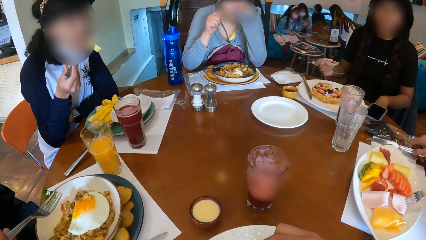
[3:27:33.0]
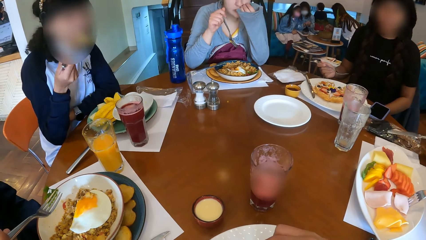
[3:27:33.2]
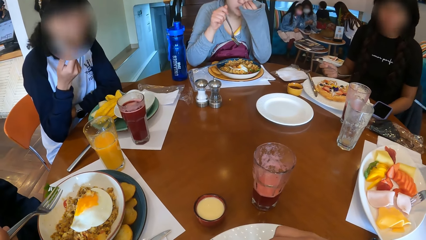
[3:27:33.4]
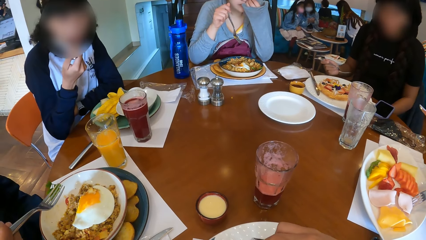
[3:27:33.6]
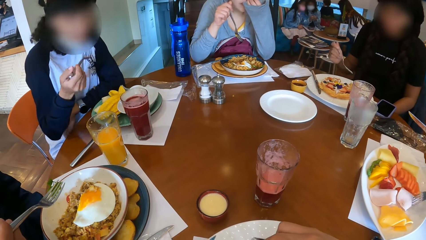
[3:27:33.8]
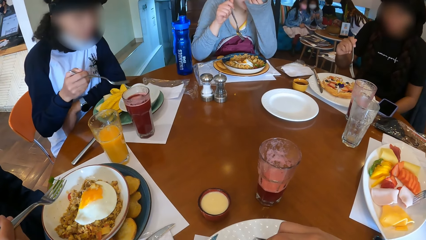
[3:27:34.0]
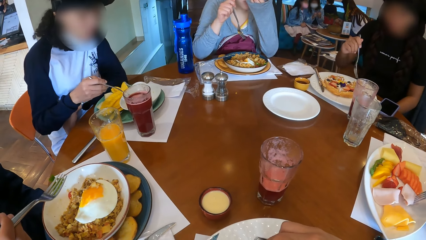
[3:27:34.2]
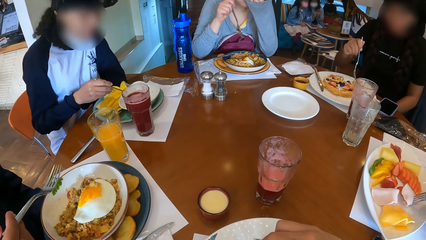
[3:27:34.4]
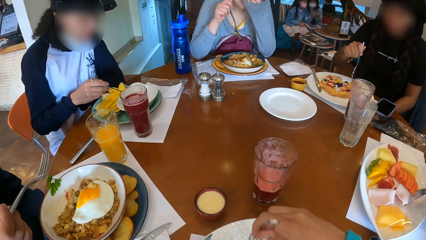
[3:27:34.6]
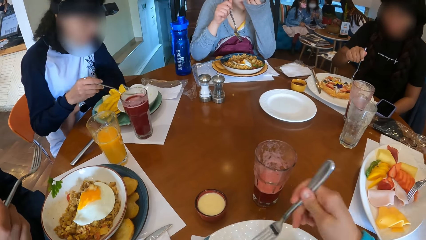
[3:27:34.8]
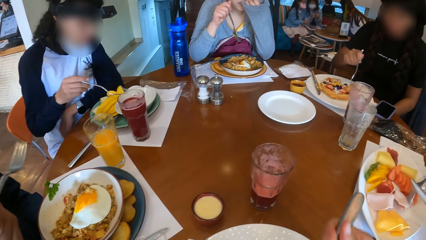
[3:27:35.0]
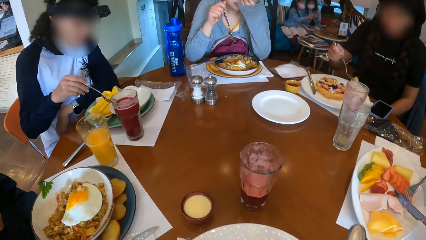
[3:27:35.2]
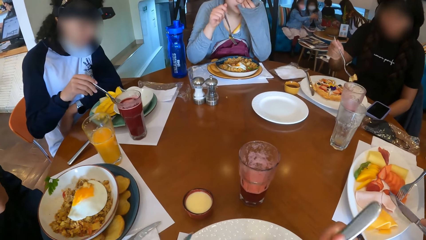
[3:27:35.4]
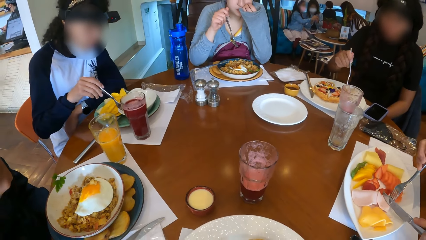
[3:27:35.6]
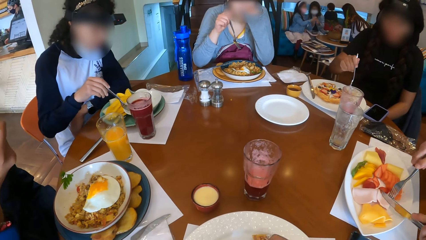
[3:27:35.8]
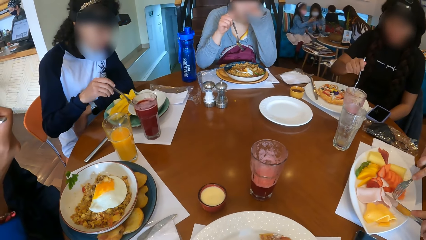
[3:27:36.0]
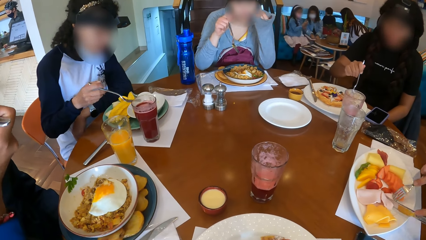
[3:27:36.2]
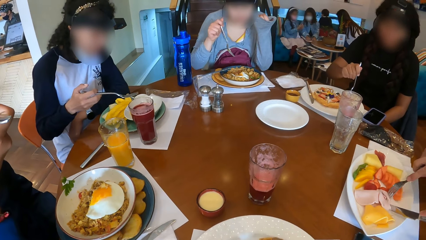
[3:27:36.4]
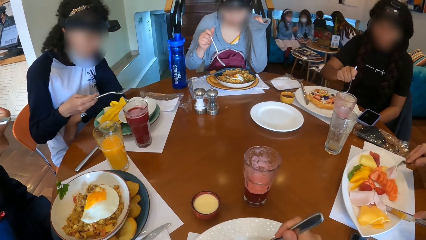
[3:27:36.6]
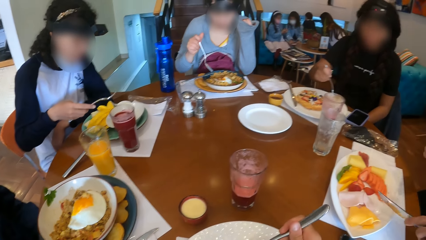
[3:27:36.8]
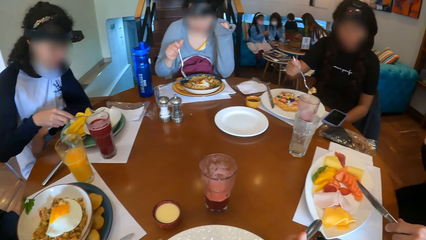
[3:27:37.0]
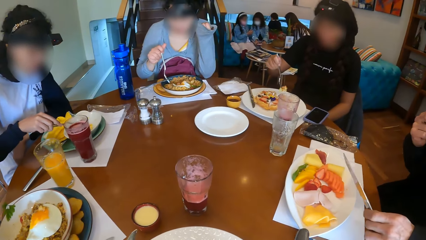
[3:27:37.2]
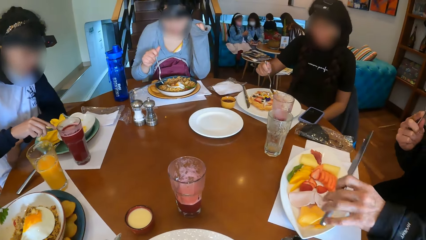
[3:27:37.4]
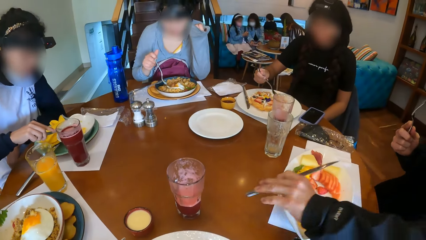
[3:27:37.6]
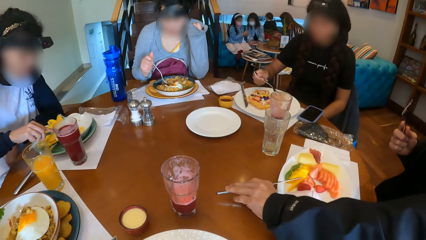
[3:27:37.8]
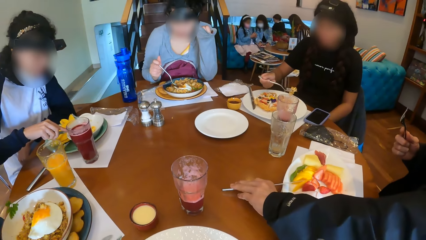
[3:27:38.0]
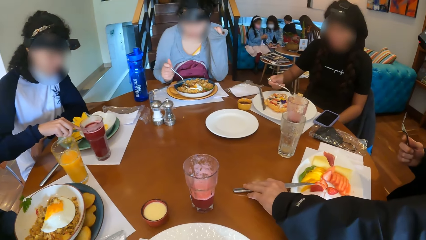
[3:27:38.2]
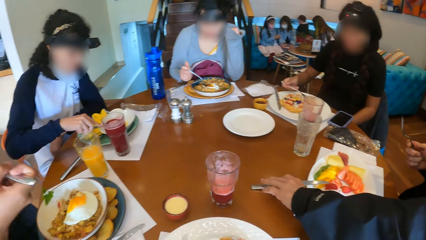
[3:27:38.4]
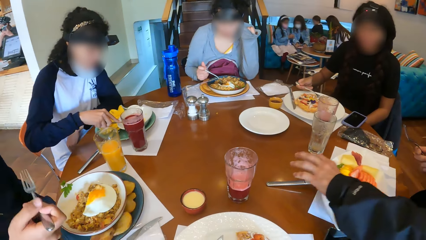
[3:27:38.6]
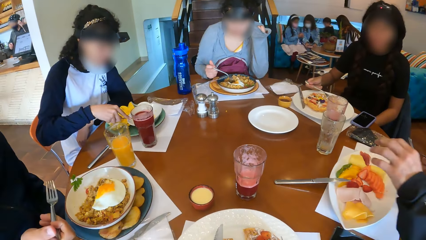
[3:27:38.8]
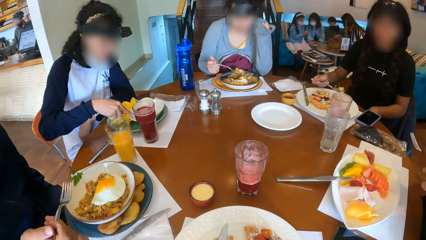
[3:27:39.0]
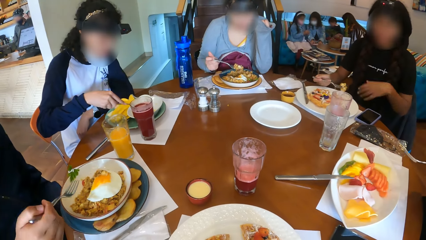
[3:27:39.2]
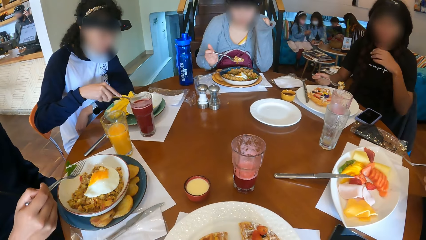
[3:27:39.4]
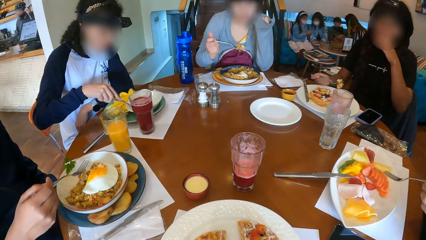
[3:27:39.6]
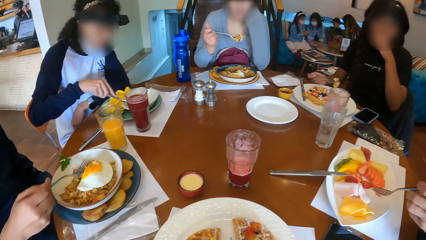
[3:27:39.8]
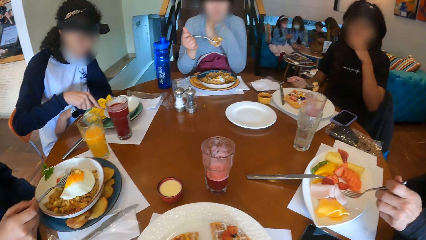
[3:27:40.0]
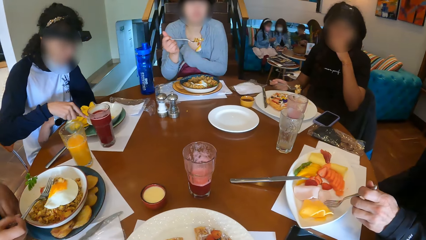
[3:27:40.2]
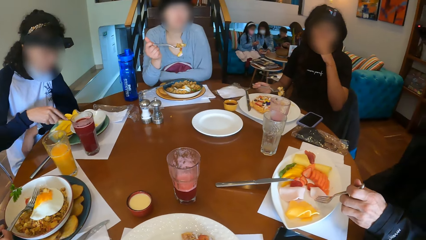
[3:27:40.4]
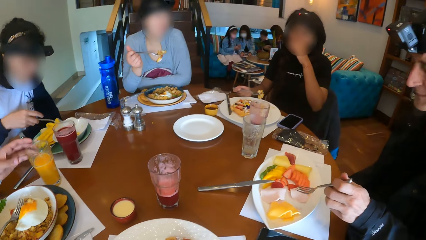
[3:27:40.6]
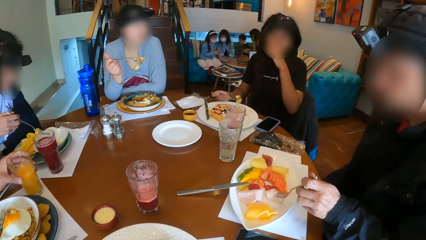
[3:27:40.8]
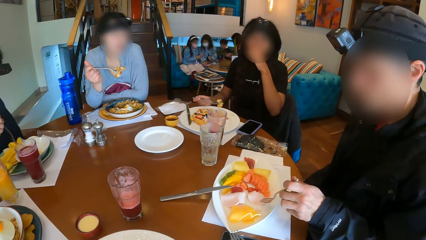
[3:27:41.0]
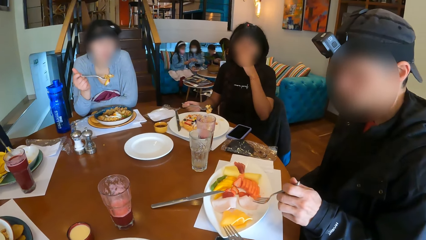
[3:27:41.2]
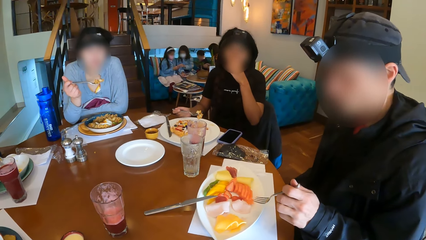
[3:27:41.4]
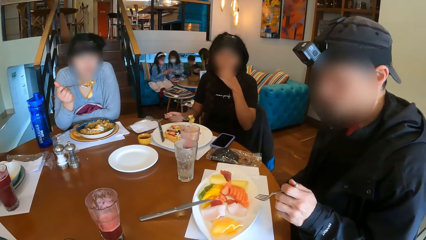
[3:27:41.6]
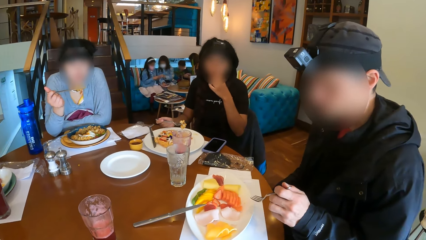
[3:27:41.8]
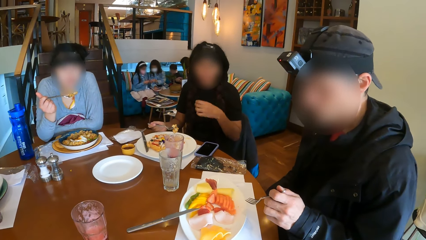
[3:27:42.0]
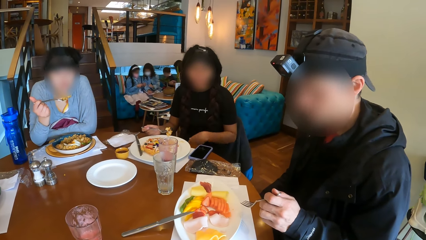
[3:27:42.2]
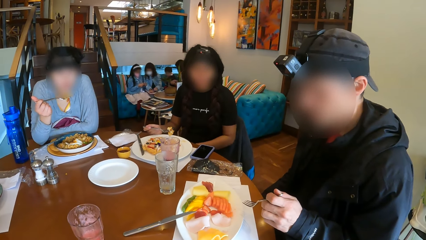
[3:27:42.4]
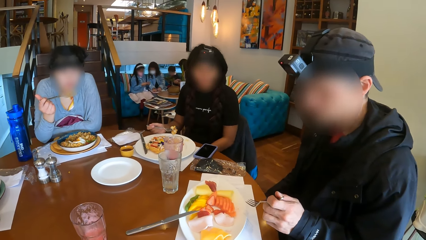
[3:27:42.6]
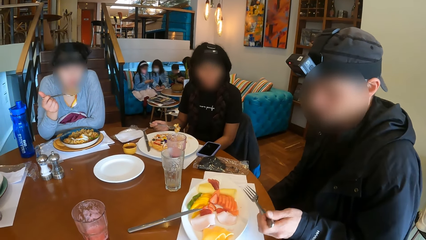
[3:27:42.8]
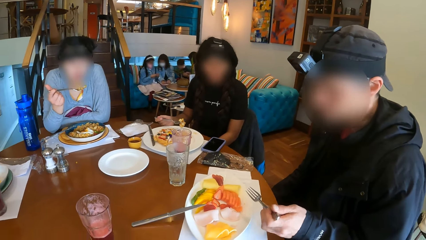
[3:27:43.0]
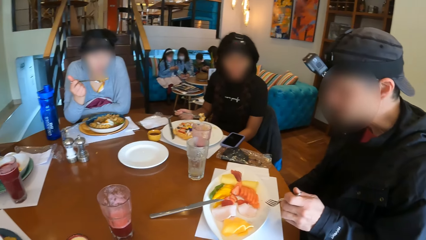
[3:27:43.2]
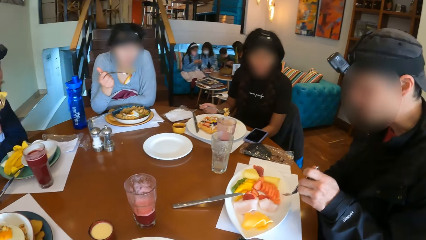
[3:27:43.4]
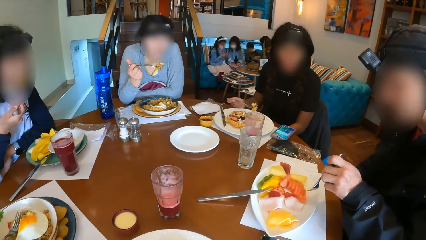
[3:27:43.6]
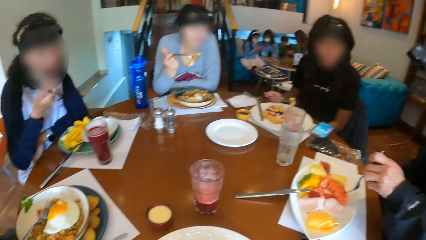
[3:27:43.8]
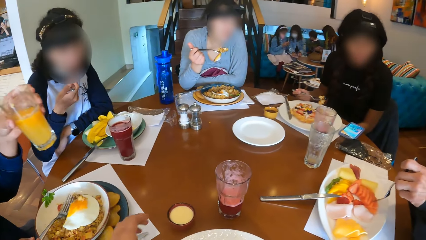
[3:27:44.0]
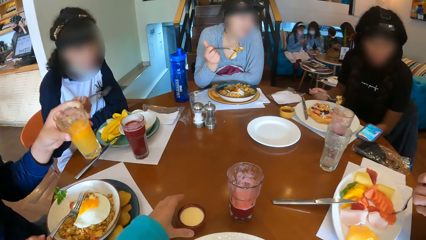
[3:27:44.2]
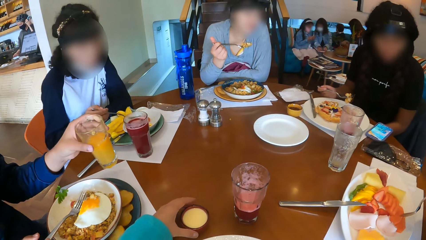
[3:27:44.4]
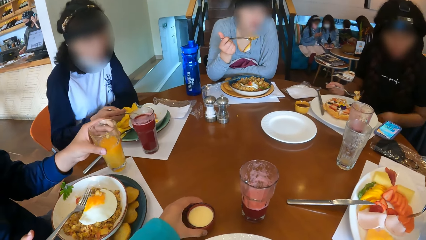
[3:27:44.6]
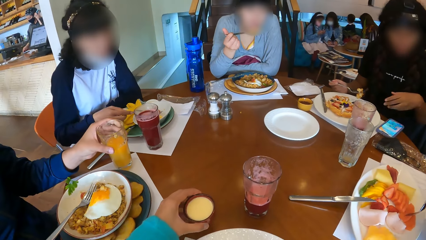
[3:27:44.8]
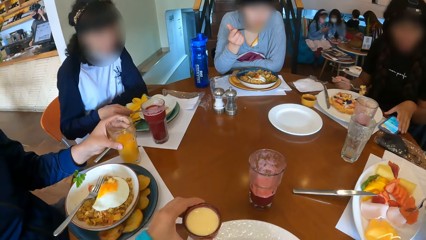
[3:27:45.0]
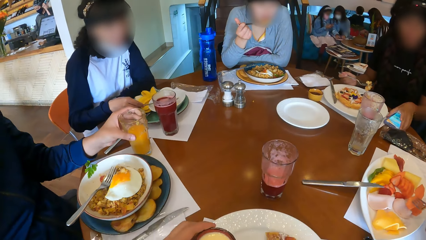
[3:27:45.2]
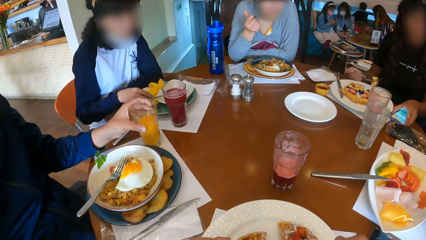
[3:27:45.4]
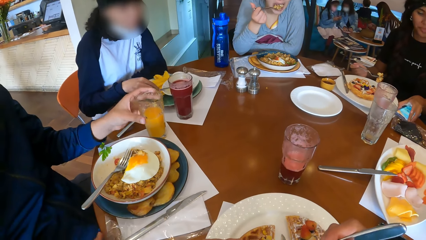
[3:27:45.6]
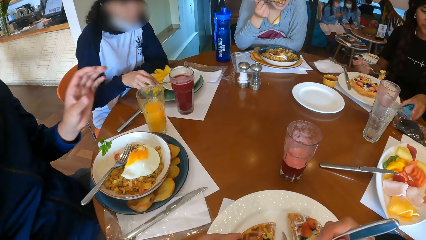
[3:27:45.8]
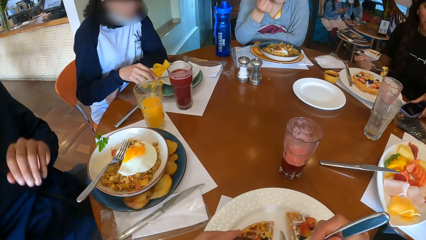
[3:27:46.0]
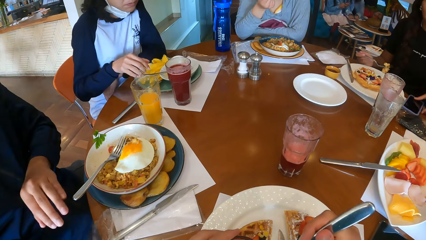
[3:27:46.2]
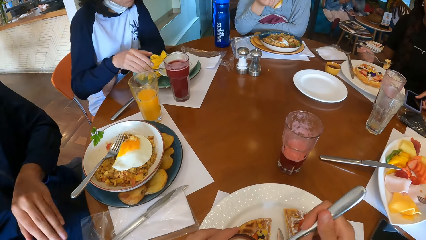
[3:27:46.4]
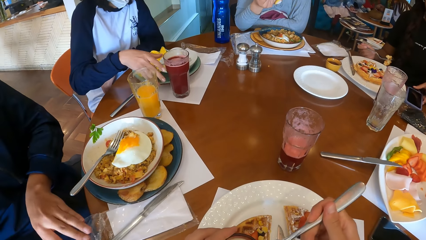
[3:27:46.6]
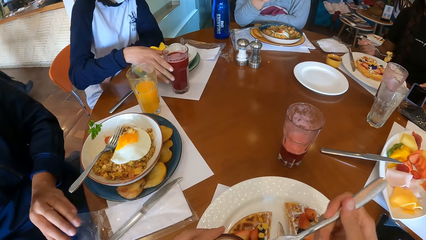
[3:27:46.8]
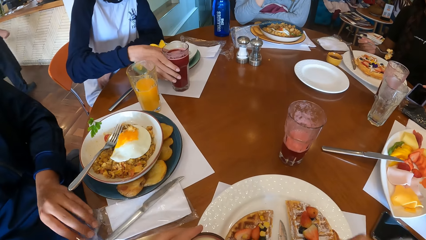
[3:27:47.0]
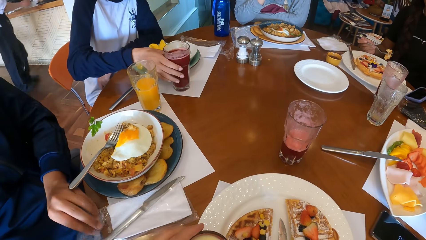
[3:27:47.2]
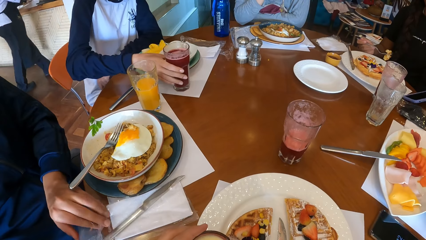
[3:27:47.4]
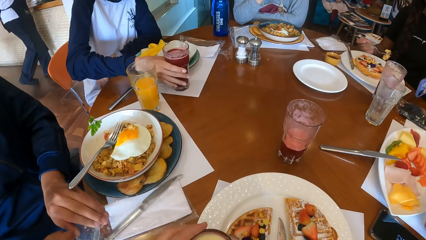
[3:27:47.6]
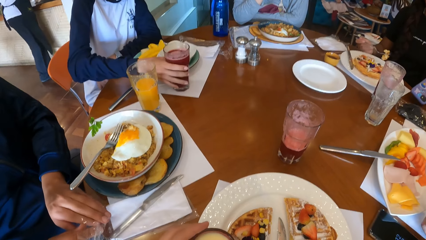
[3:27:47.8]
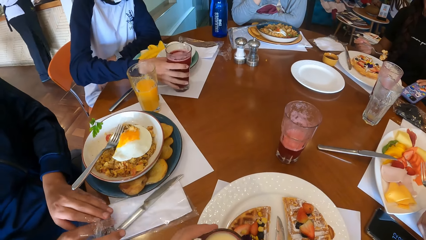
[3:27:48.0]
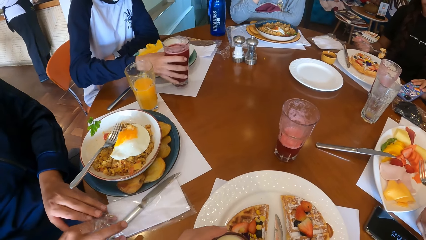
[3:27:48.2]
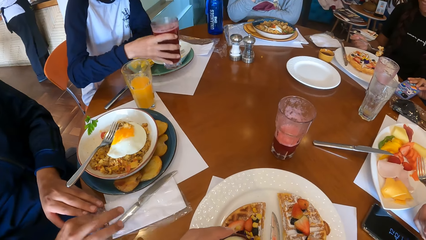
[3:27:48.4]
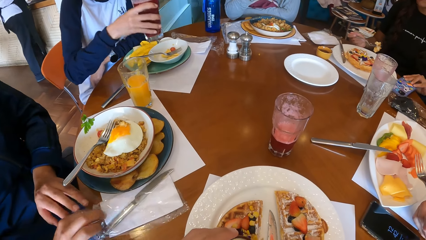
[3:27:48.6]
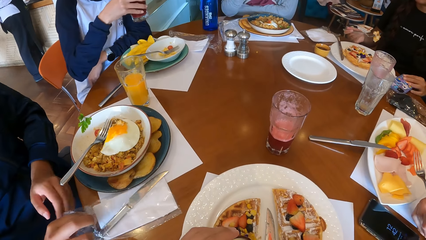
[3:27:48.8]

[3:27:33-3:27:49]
A man picks up a knife from the table with his right hand. A woman eats the pawpaw on the fork in her right hand. Another woman picks up a piece of waffle from the plate with the fork in her right hand. The camera wearer eats a piece of waffle from the fork in her right hand. Another man puts the fork in his right hand in his mouth. The first man cuts the piece of meat in the fork in his right hand on the plate with the knife in his left hand. The second woman picks up a piece of waffle from the plate with the fork in her right hand. The first man eats the piece of meat on the fork in his right hand. A third woman picks up the fork full of porridge from the plate with her right hand. The first man places the knife in his left hand on the table. The first woman cuts a pawpaw in the plate with the fork in her right hand. The second woman places her left hand on her mouth. The second man picks up a cup of juice from the table with his left hand. The first woman eats the pawpaw on the fork in her right hand. The first man picks up a strawberry from the plate with the fork in his left hand. The camera wearer picks up the cup of cream from the table with her left hand. The first woman places the fork in her right hand on the plate. The third woman eats the porridge from the fork in her right hand. The second woman touches a phone on the table with her left hand. The second man moves a cutlery pack on the table with his right hand. The second woman flips the phone on the table with her left hand. The camera wearer picks up sauce from the cup of cream in her left hand with the fork in her right hand. The second man places his left hand on the cutlery pack. The camera wearer pours the sauce onto the plate. The first woman picks up a cup of juice from the table with her right hand.
